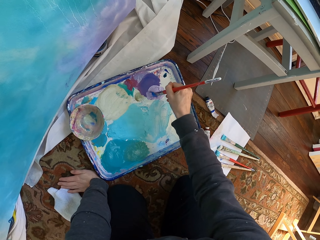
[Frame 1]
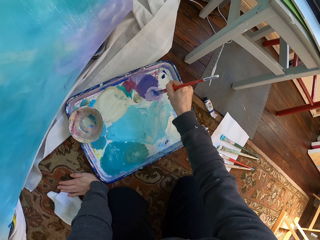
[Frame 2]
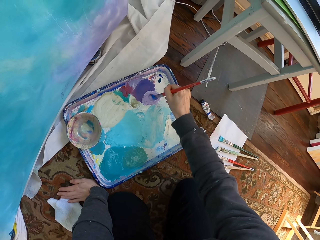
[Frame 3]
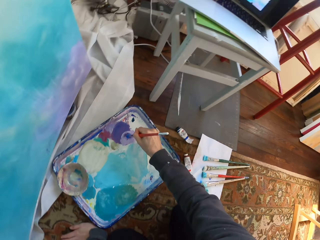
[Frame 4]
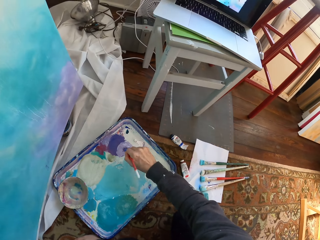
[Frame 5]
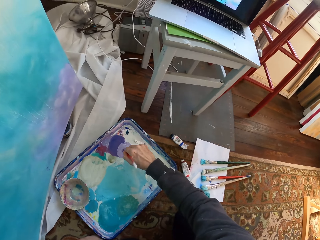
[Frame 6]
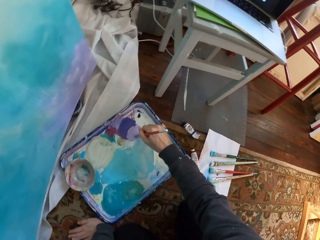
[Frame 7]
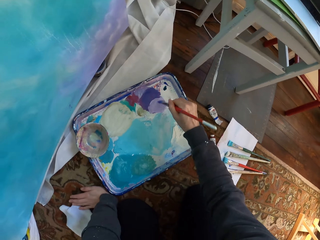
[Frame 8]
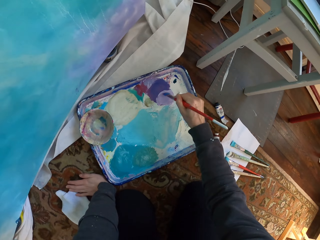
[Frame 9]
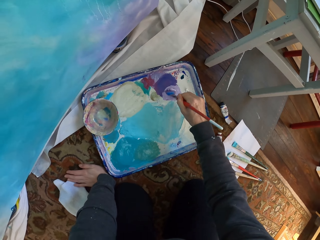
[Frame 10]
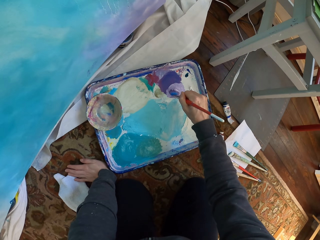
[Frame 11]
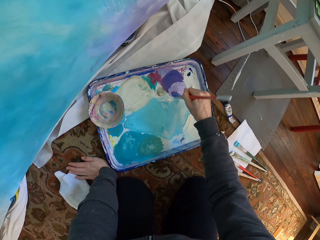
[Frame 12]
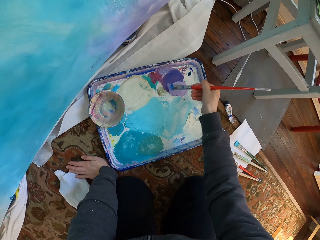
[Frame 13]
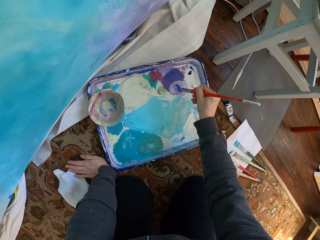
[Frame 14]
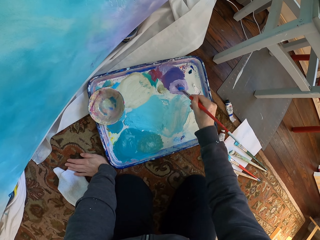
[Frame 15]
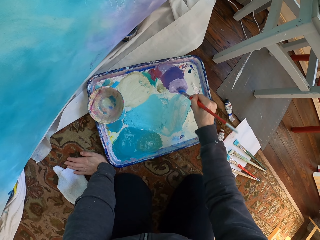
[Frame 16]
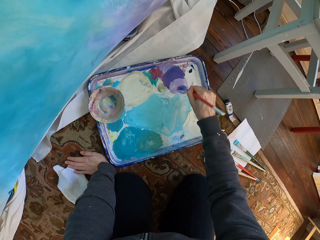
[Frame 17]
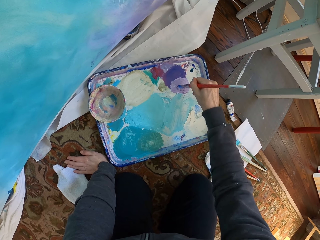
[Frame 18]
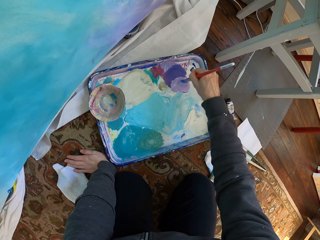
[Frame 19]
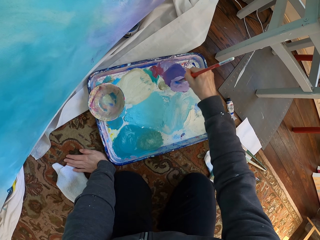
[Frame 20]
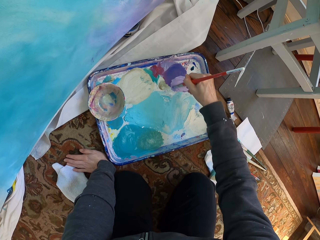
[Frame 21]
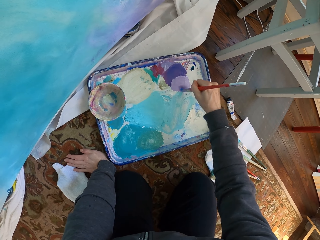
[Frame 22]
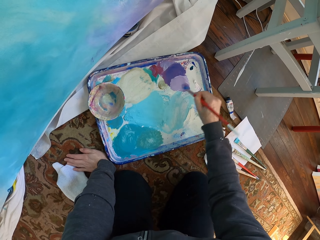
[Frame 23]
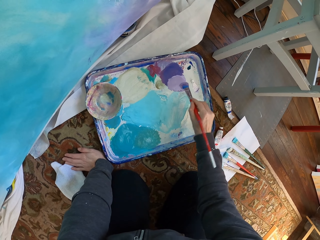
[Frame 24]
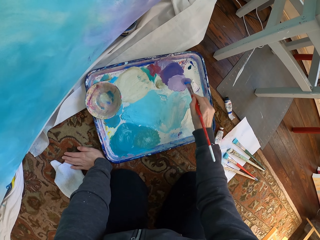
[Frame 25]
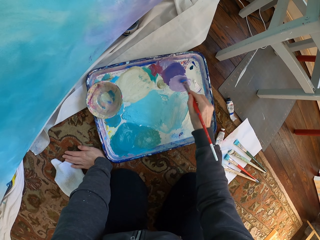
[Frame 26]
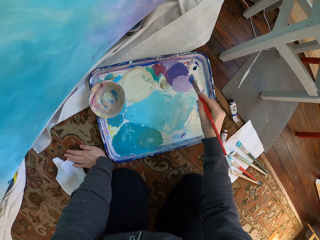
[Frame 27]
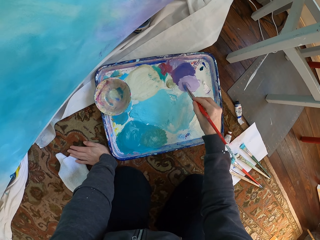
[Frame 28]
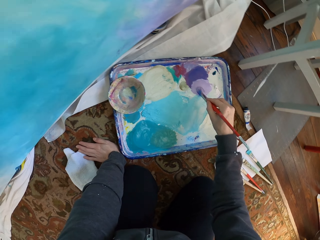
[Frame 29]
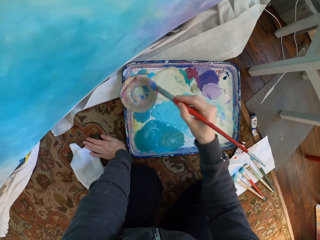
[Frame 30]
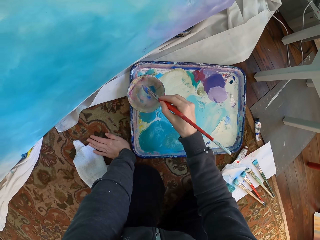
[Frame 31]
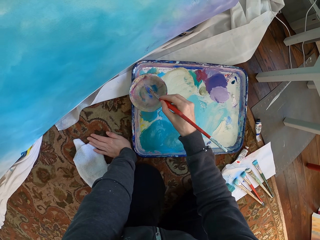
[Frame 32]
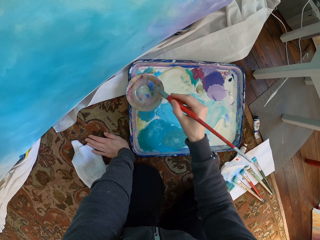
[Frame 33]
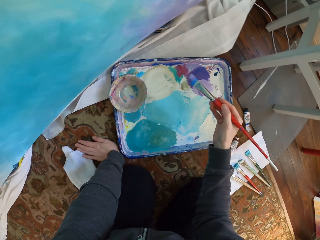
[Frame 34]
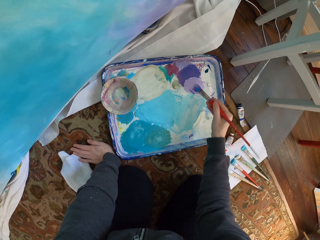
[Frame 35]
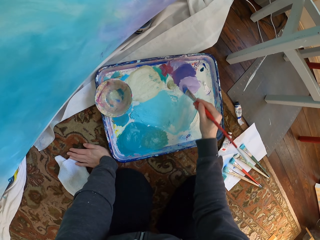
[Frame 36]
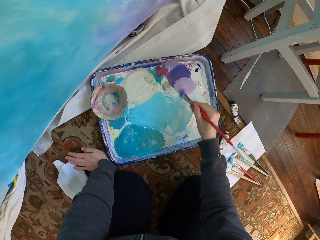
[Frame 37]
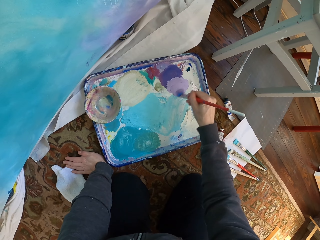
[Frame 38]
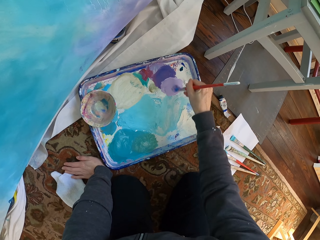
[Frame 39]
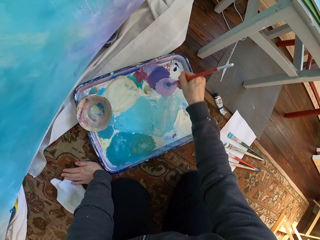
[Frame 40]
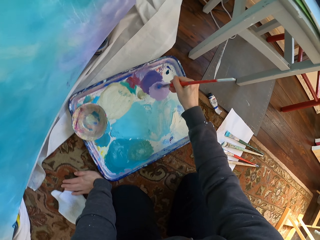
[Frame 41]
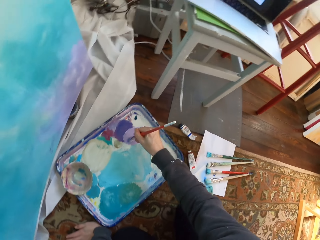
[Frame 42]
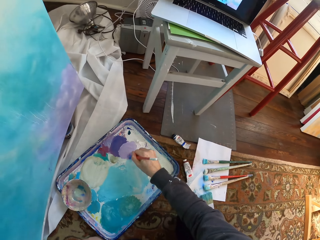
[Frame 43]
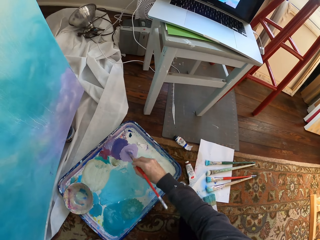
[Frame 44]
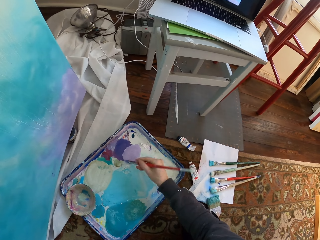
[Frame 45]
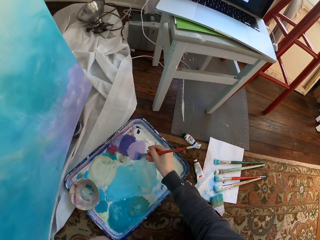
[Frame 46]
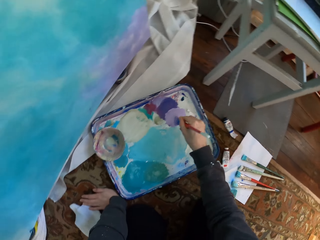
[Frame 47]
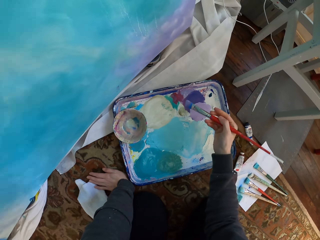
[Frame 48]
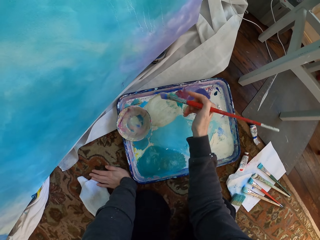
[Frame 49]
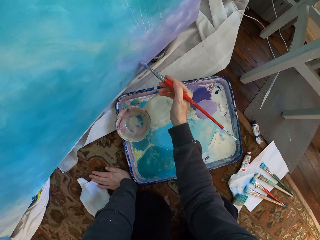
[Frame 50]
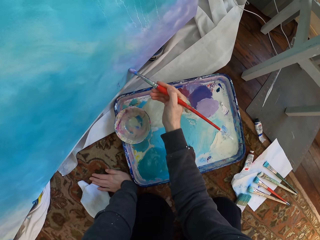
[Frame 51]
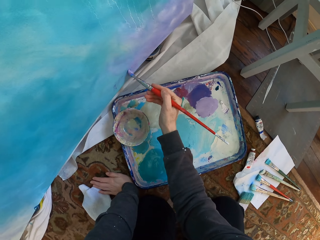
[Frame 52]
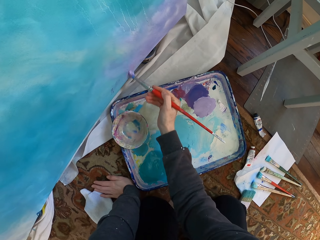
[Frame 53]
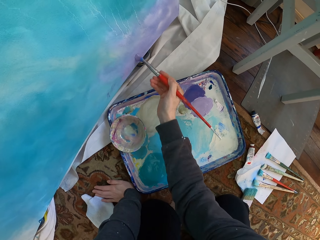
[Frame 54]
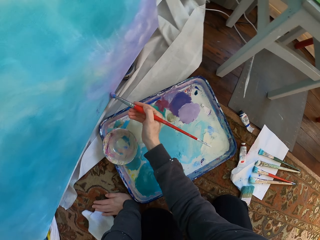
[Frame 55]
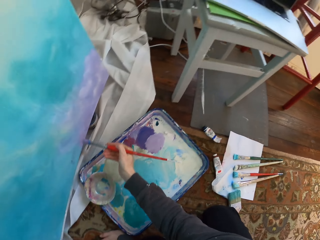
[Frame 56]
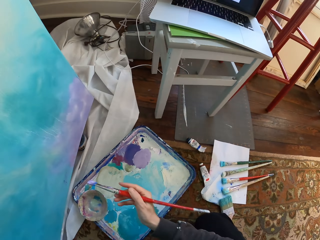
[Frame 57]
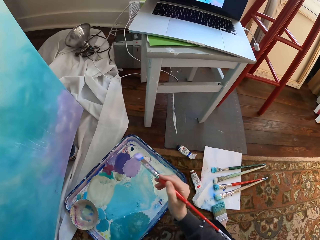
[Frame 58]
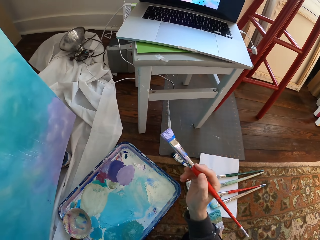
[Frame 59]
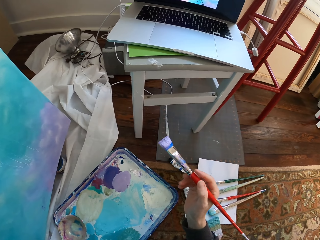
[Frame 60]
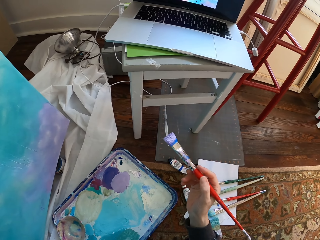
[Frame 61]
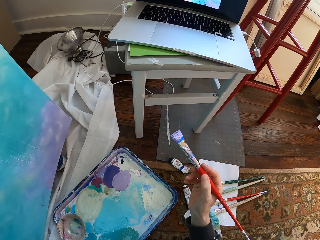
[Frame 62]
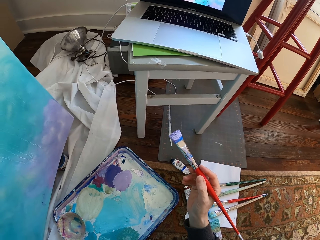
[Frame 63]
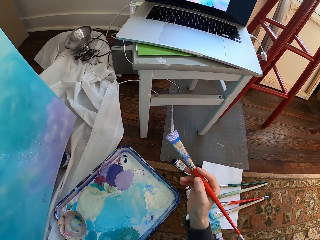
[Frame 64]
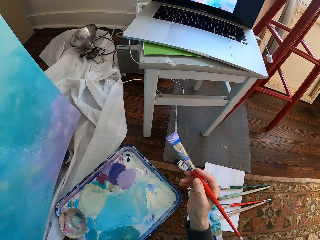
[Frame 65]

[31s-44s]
The camera wearer dips the paint brush in the paint dish. They rub the paint brush on the paint tray. They paint the board.

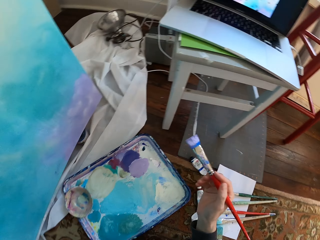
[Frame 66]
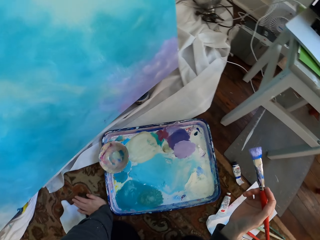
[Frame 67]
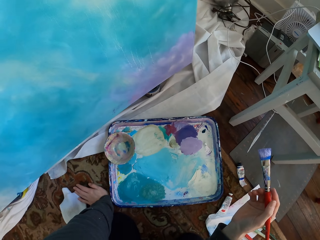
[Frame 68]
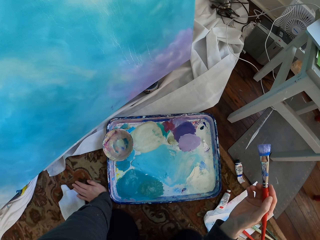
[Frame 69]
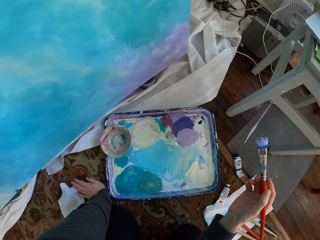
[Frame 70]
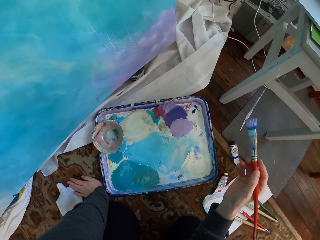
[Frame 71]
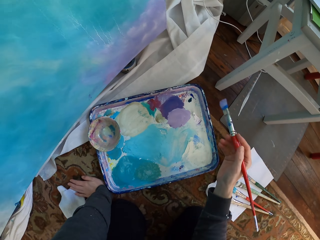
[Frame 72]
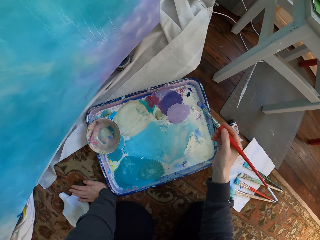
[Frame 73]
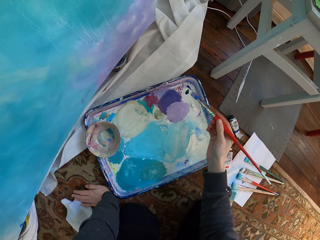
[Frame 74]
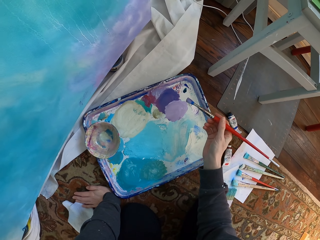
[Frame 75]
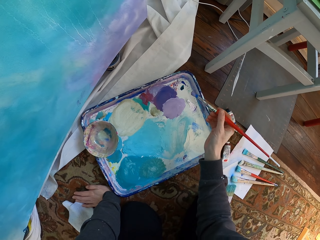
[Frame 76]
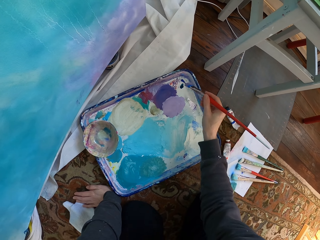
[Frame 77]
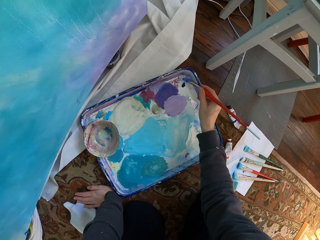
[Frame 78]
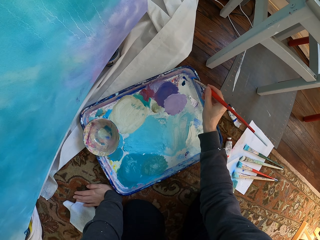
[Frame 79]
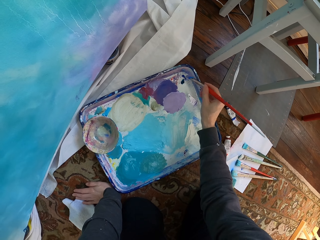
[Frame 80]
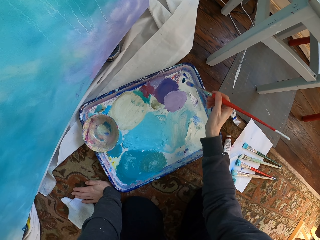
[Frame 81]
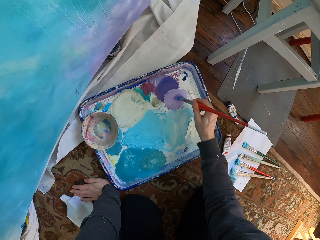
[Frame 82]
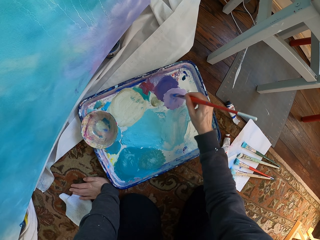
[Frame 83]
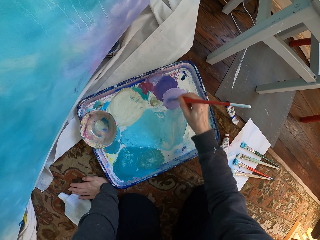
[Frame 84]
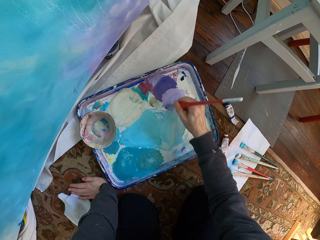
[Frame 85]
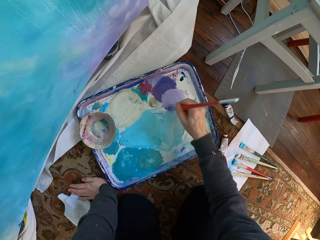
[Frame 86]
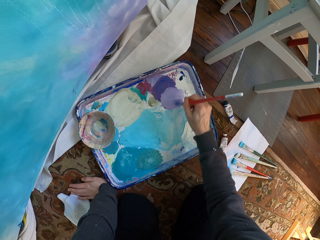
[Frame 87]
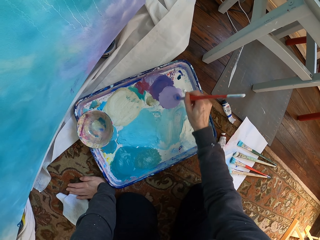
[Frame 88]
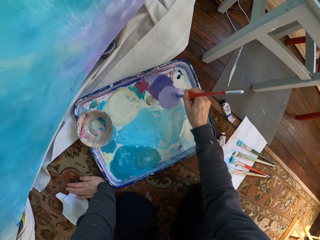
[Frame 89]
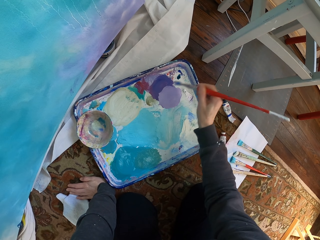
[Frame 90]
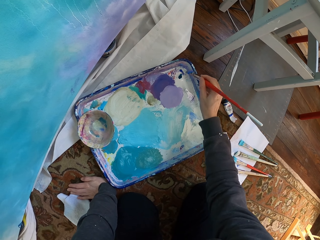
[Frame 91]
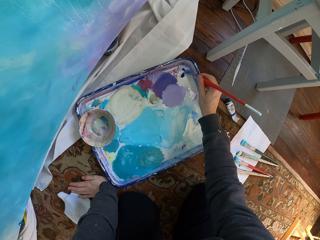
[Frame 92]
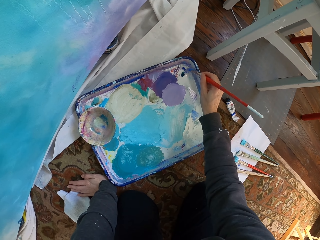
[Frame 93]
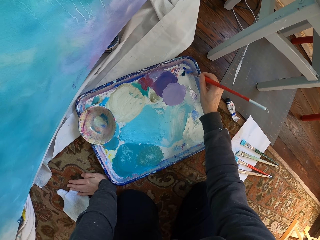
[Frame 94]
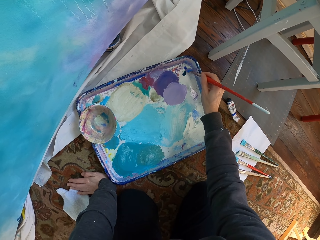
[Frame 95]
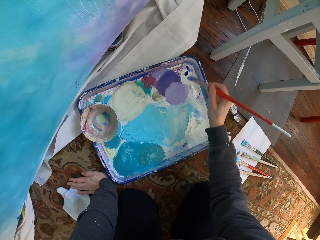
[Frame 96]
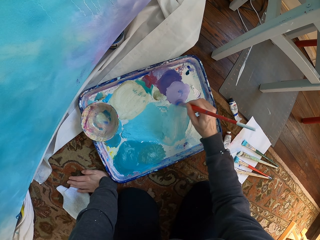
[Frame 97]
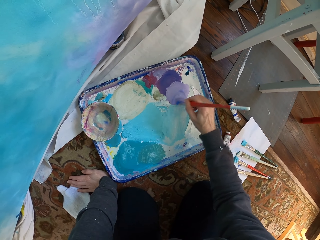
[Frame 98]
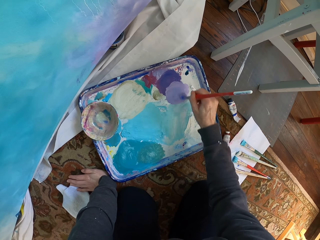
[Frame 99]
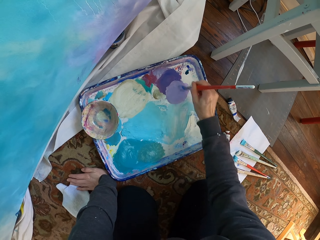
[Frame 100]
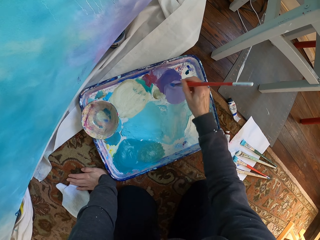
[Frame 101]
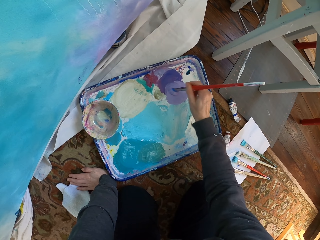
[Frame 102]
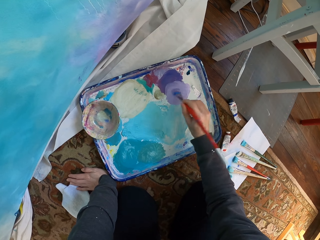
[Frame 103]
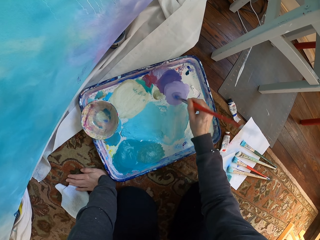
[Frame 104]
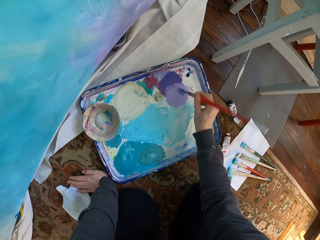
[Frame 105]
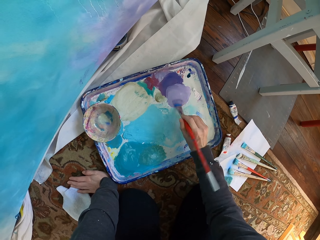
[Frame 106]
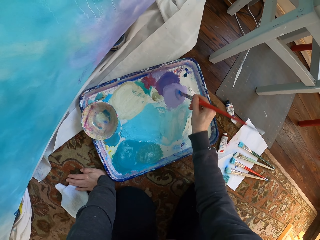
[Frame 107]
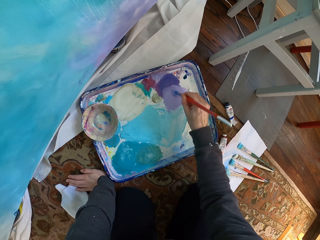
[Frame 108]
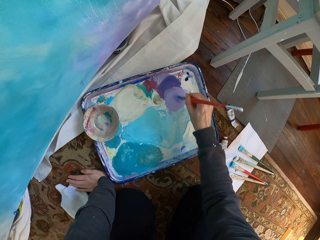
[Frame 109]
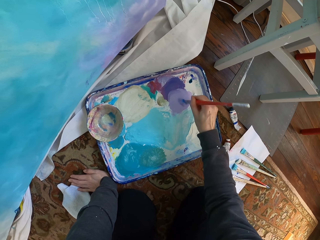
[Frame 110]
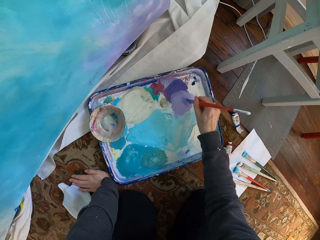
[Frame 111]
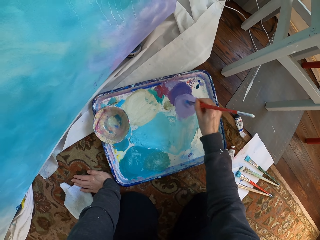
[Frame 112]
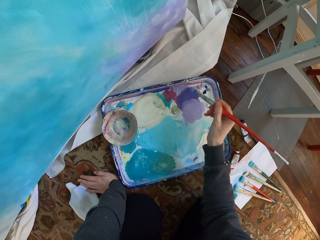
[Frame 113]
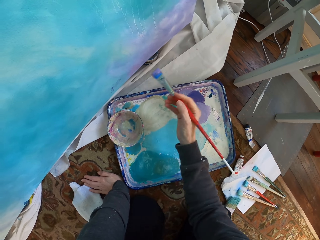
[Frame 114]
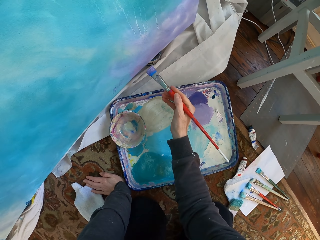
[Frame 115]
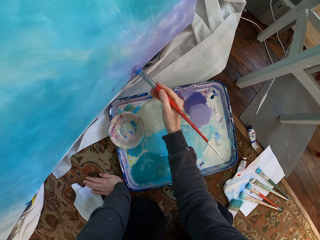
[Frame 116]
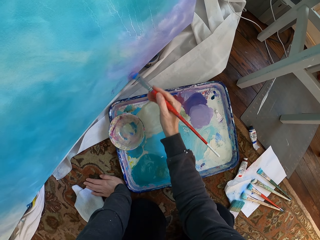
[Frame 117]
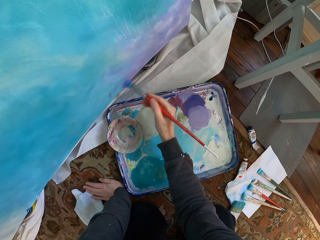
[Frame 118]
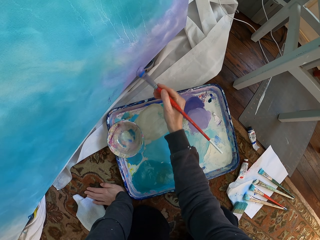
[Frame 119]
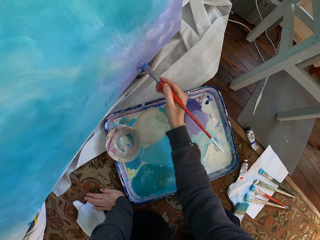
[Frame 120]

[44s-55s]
The camera wearer raises a hand. They dip the paint brush in the paint. They rub the paint brush on the paint tray. They dip the paint brush in the paint. They brush paint. They rub the paint brush on the paint tray. They paint the board.
